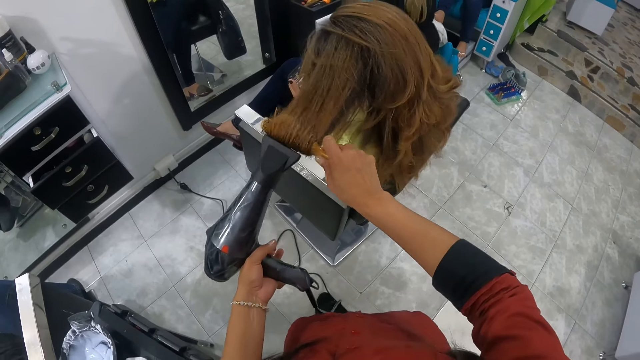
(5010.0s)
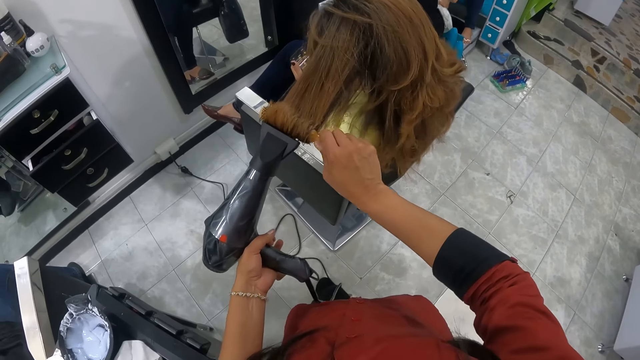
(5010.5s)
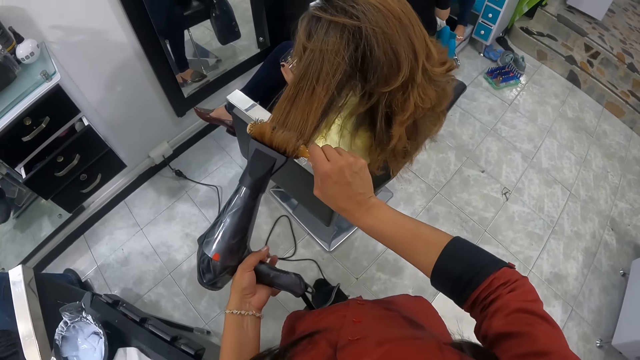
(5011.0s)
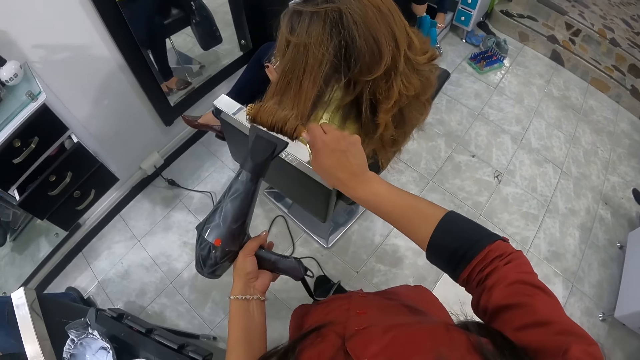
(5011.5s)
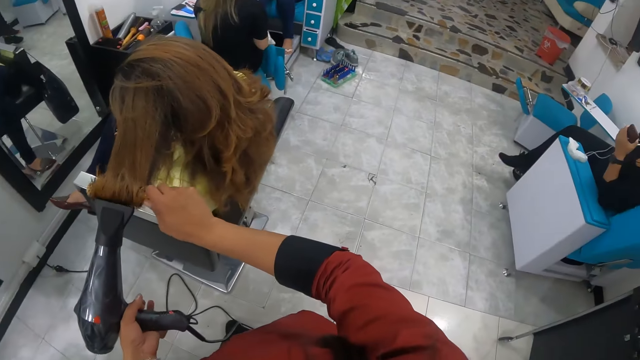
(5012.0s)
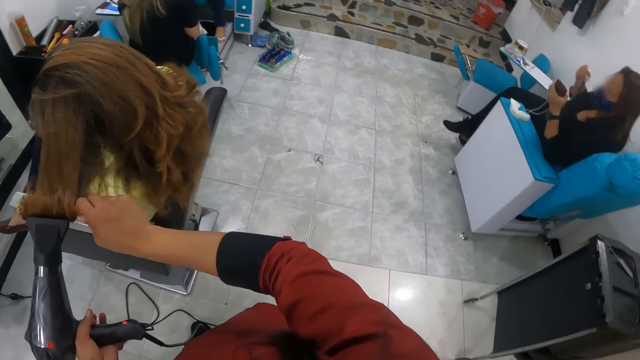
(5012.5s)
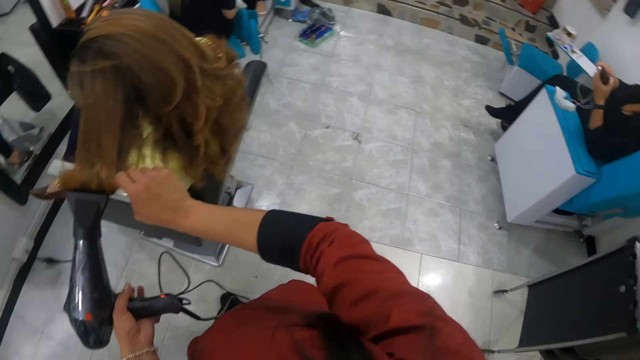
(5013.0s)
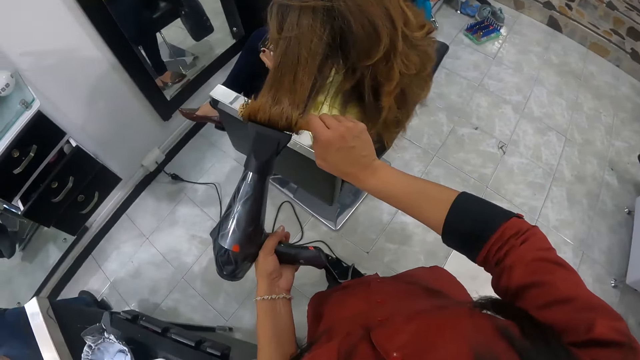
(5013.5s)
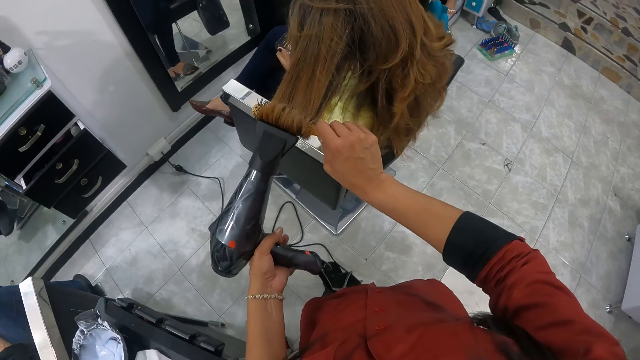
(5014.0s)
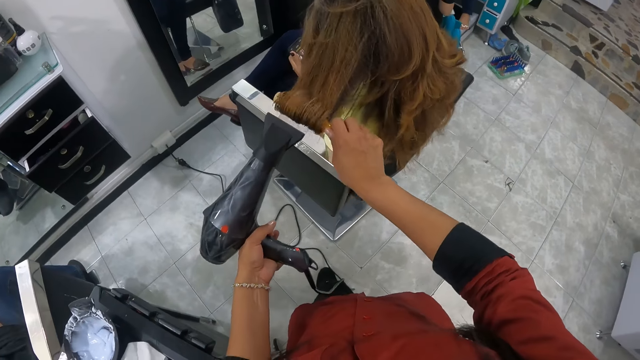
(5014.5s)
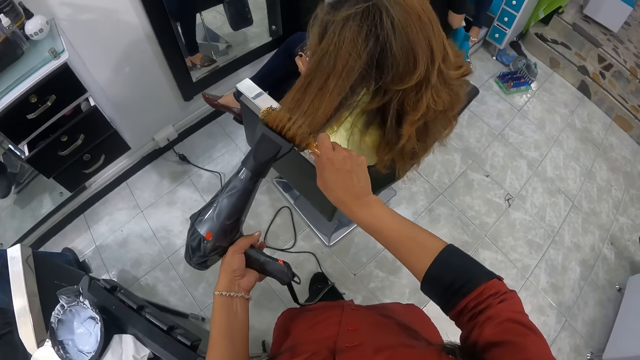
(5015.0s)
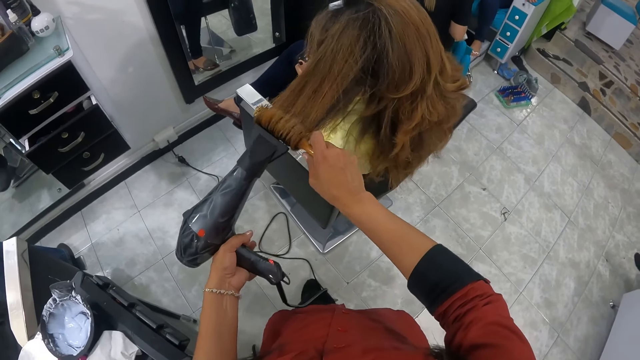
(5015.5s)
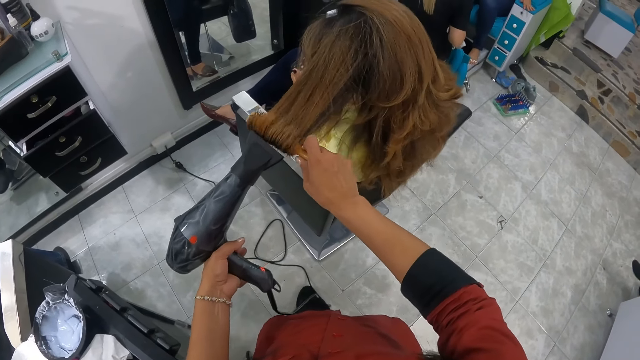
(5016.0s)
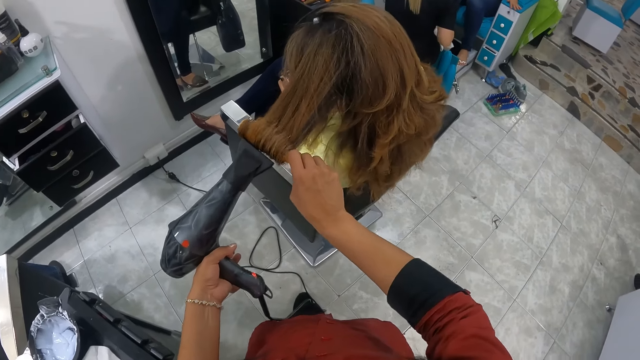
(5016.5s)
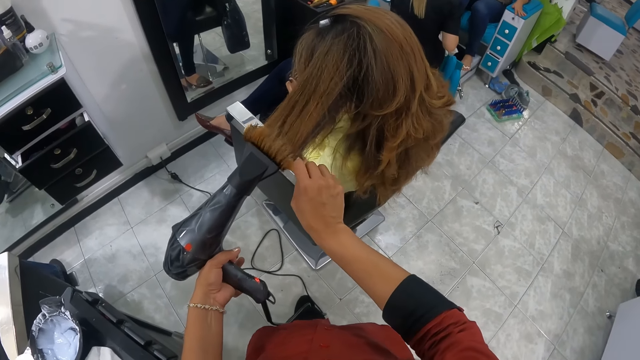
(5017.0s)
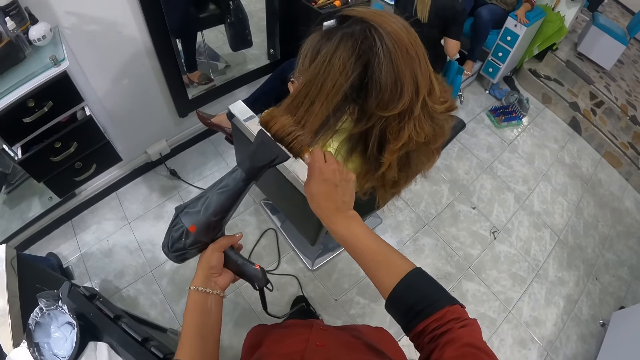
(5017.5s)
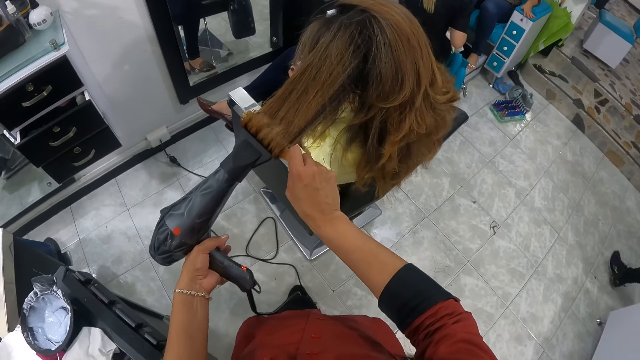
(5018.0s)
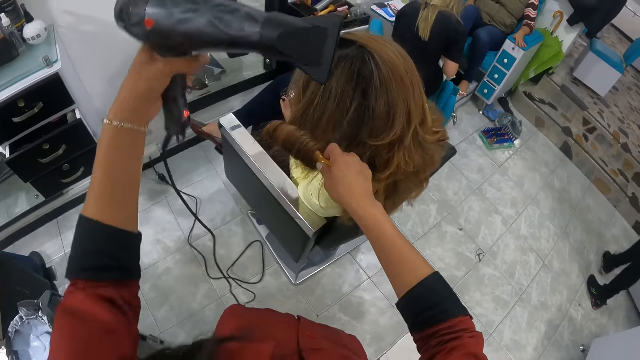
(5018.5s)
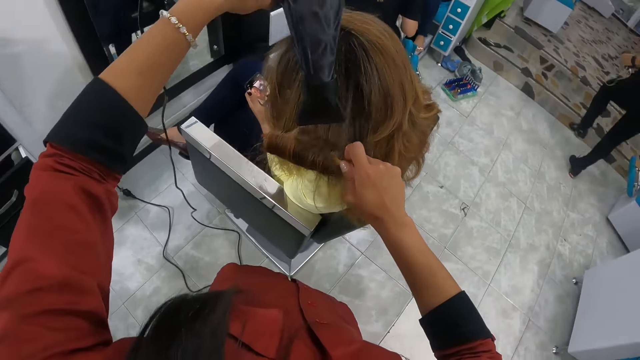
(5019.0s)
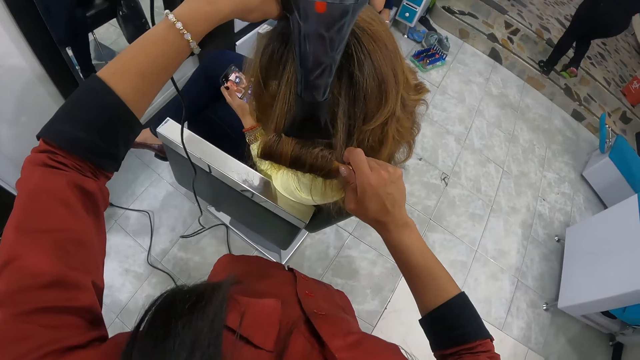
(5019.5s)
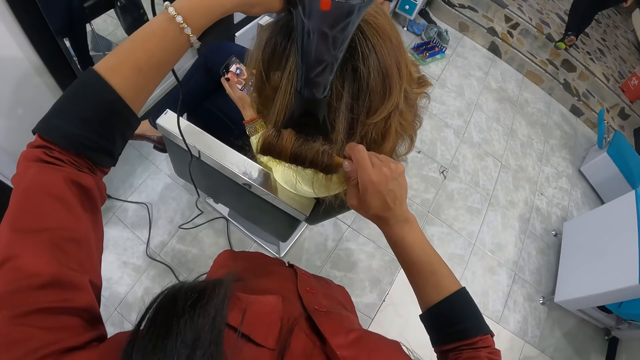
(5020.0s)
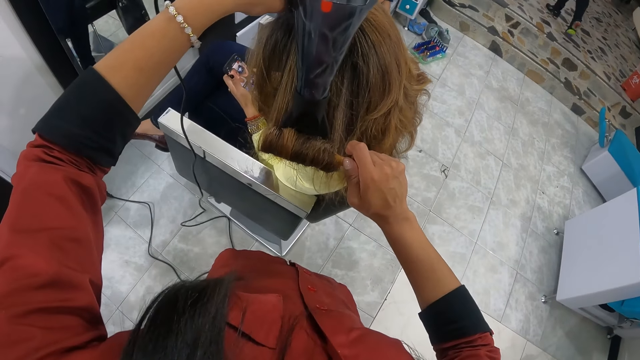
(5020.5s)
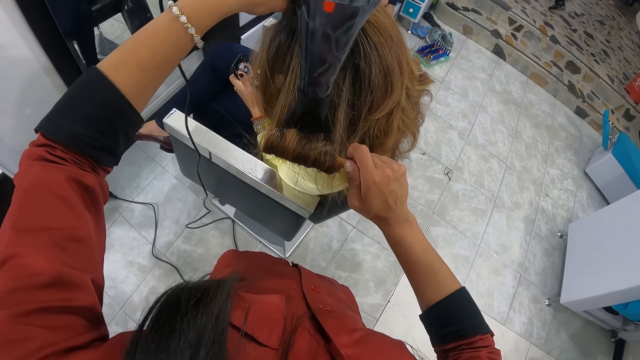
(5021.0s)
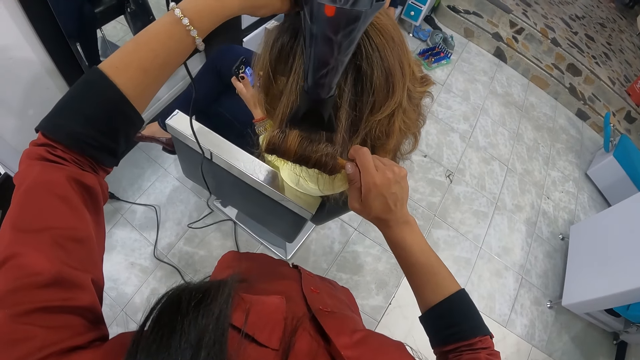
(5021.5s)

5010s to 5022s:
A person pedicures another person. A third person holds a phone and earphones. The camera wearer blow-dries a fourth person's hair. The third person stands up from a chair and walks around.

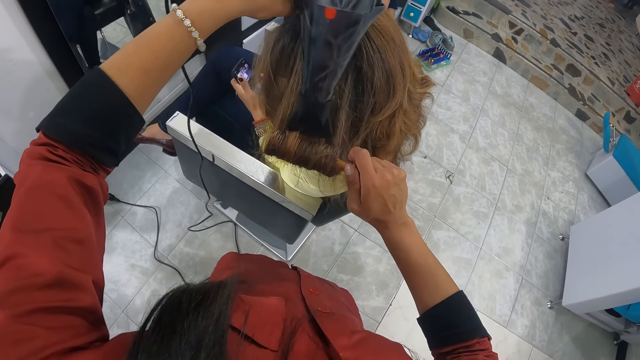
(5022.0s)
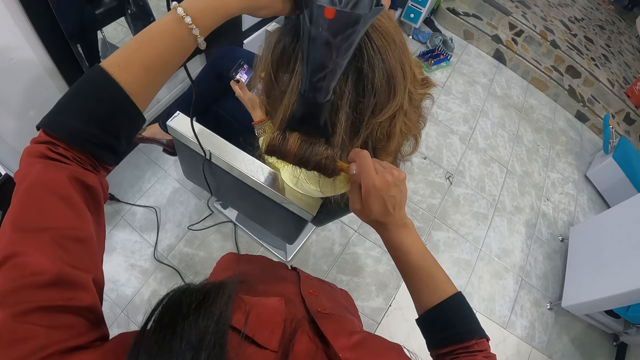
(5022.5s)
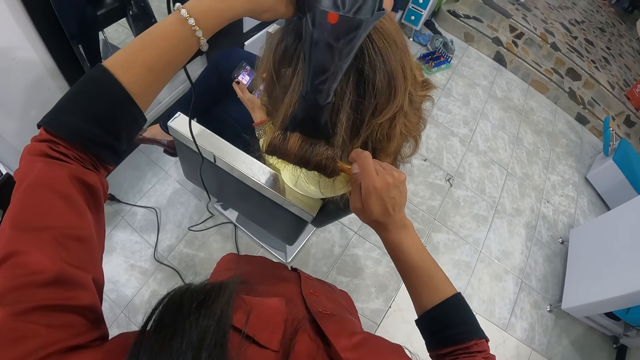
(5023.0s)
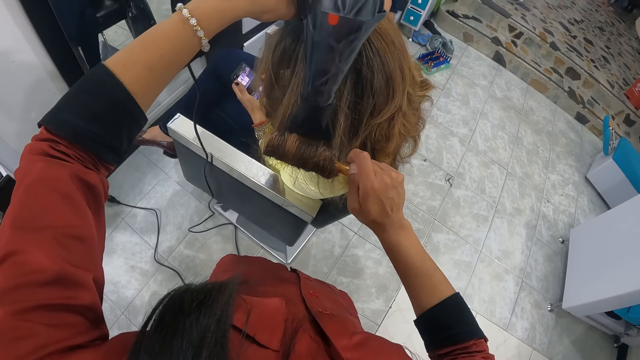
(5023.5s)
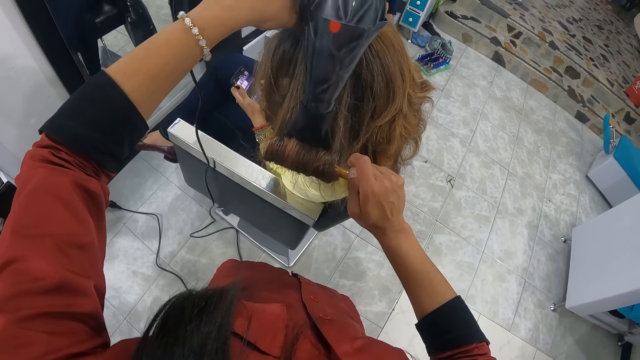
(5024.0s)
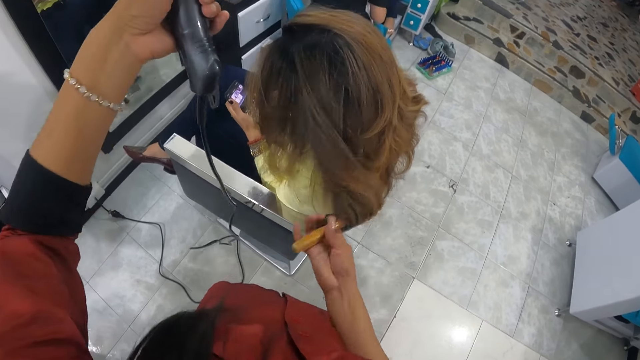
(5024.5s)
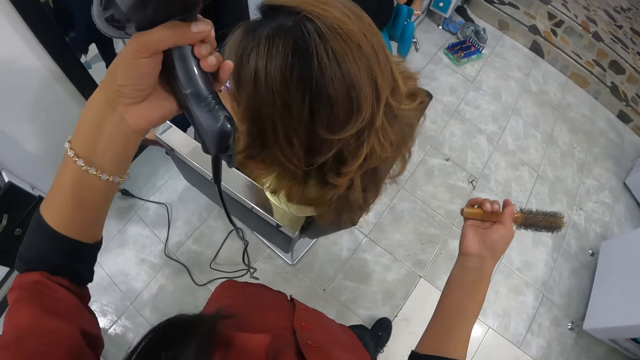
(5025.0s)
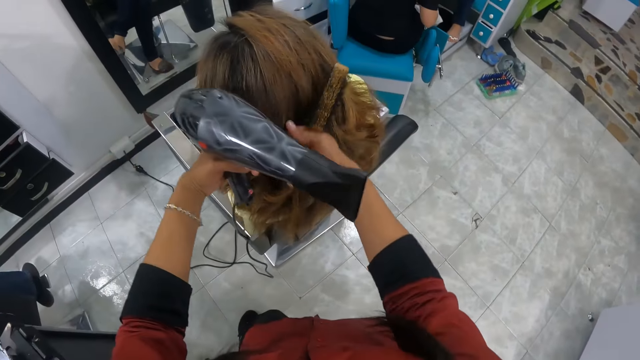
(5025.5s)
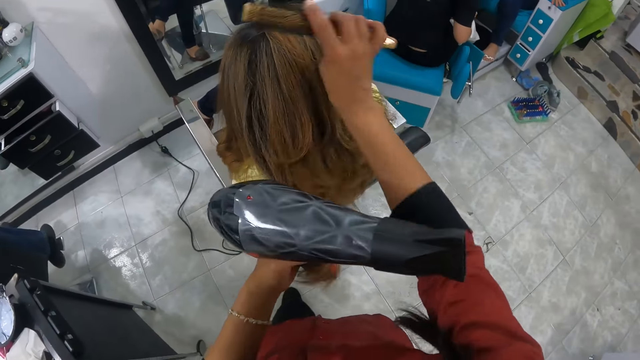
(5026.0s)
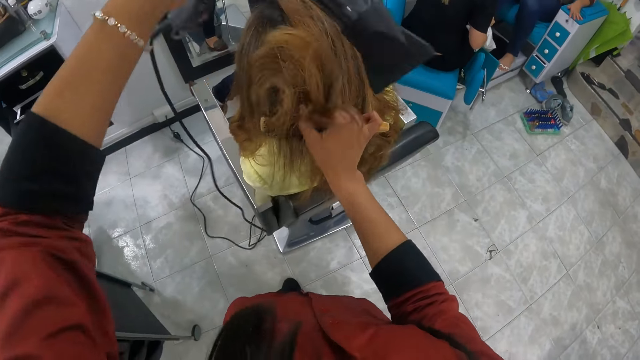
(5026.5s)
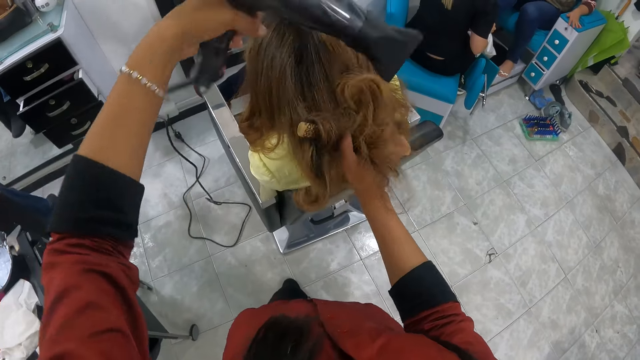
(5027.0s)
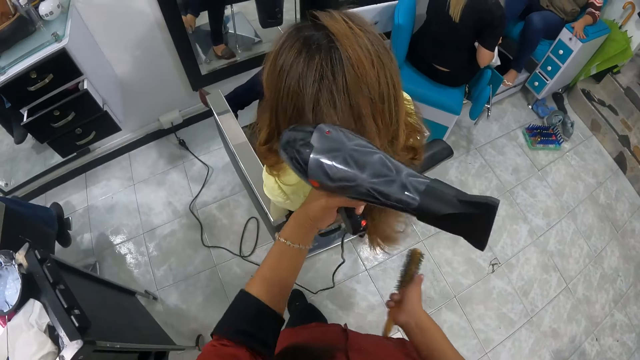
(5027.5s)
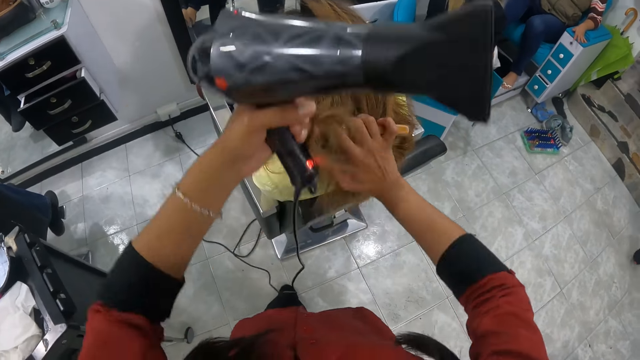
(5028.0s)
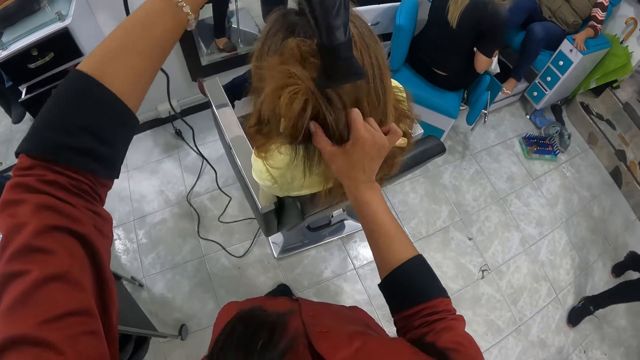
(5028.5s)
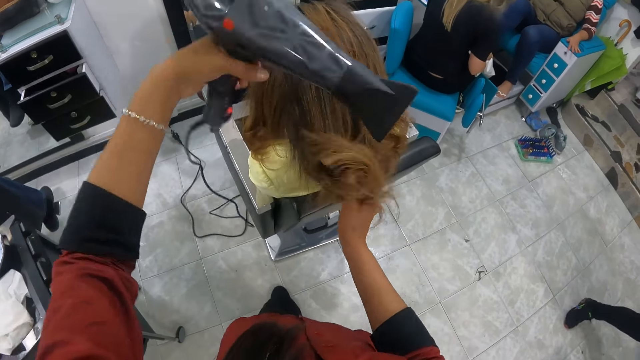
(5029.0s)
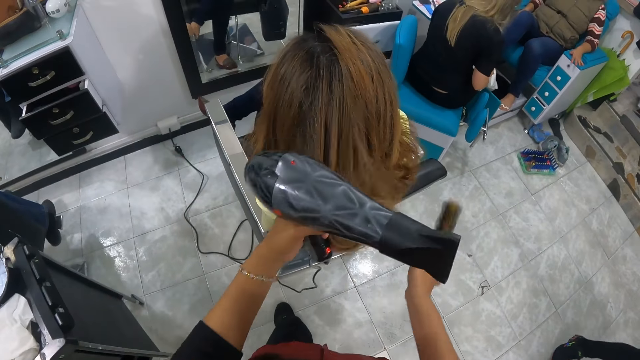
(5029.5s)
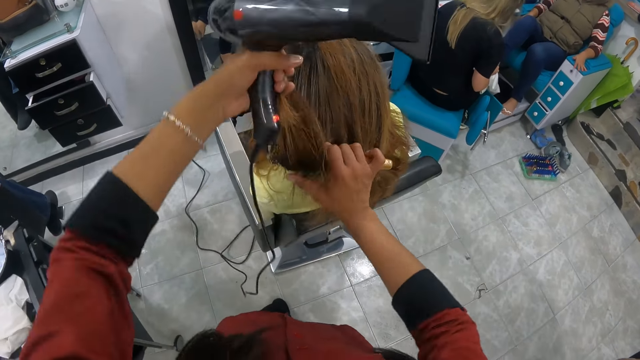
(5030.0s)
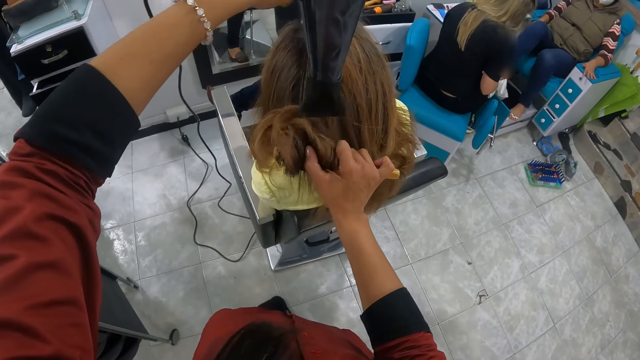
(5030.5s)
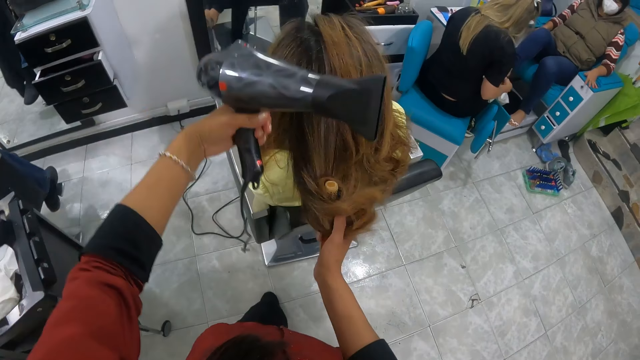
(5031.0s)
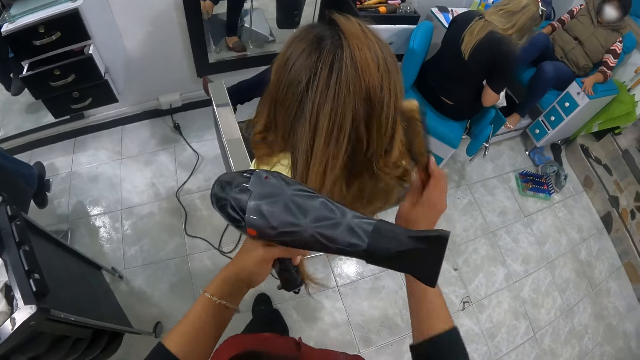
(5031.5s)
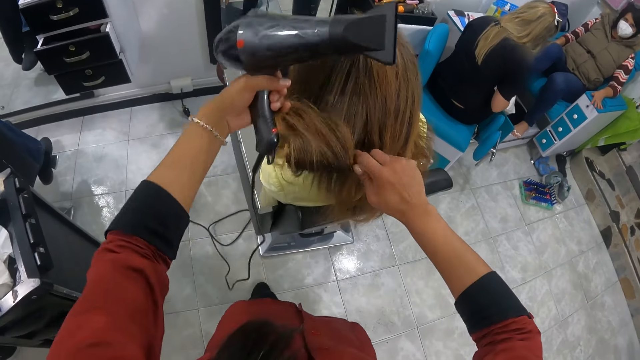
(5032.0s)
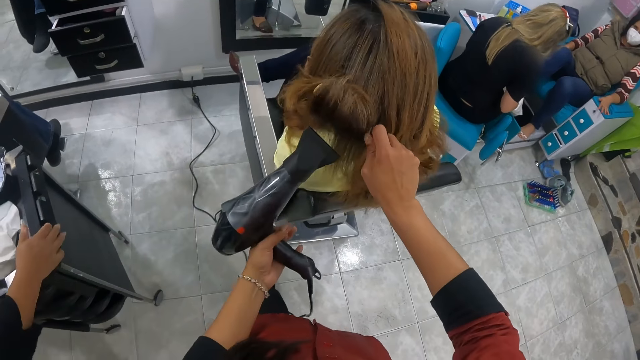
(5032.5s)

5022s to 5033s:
The camera wearer blow-dries a woman's hair with a blow-dryer and a comb. She touches the hair of the woman with her right hand. She places the hair of the woman in her left hand on the brush in her right hand. She dries the hair of the woman on the brush in her right hand with the hair dryer in her left hand. She places the hair of the woman in her left hand on the brush in her right hand. A person pedicures another person. A third person walks around. The camera wearer dries the hair of the woman on the brush in her right hand with the hair dryer in her left hand. She places the hair of the woman in her left hand on the brush in her right hand. She dries the hair of the woman on the brush in her right hand with the hair dryer in her left hand. She places the hair of the woman in her left hand on the brush in her right hand. She dries the hair of the woman on the brush in her right hand with the hair dryer in her left hand.
